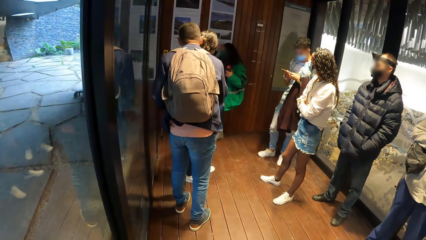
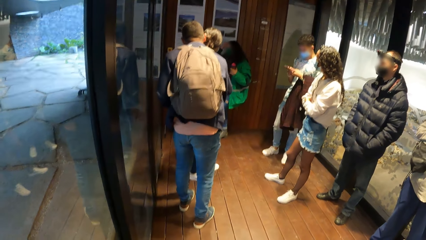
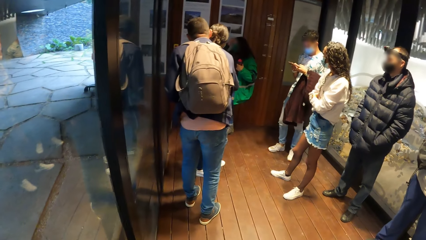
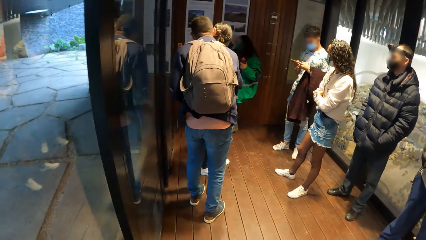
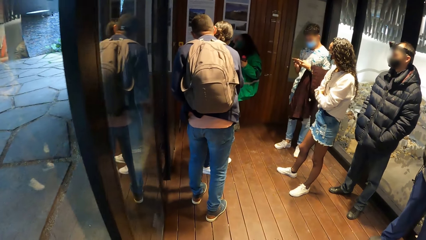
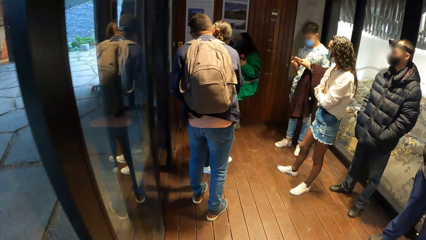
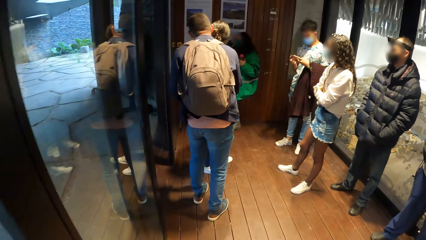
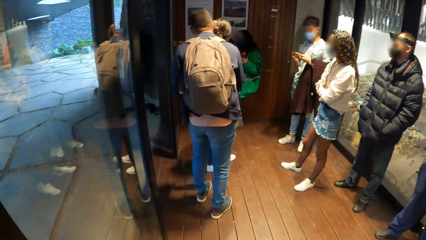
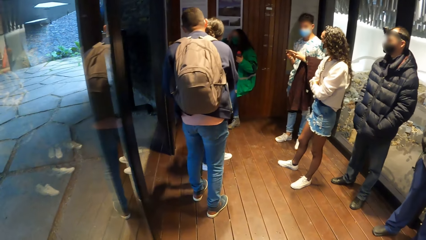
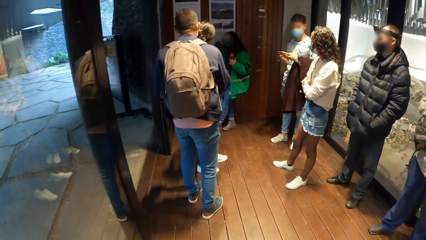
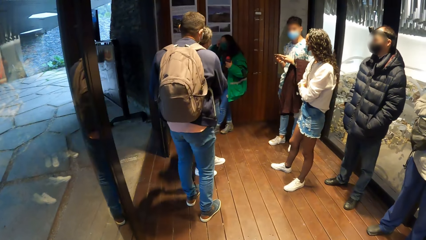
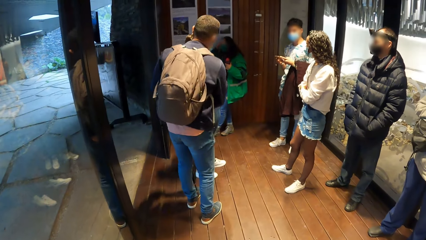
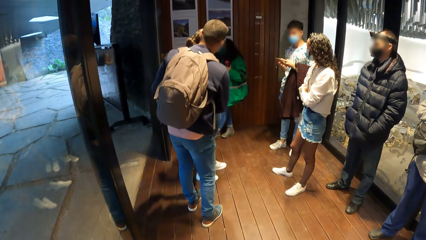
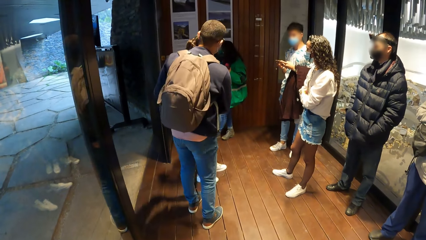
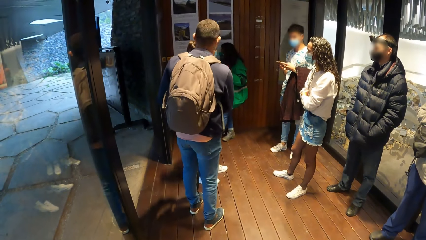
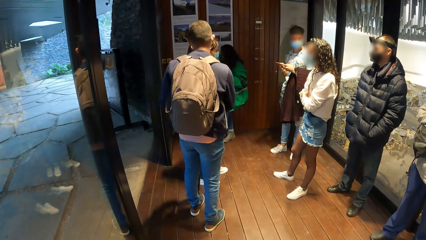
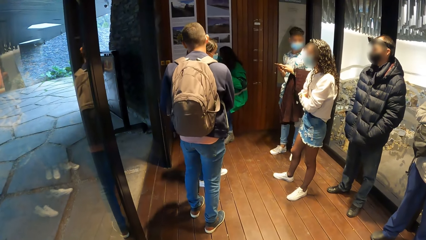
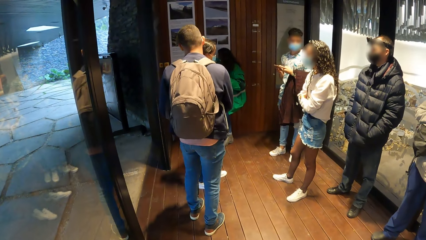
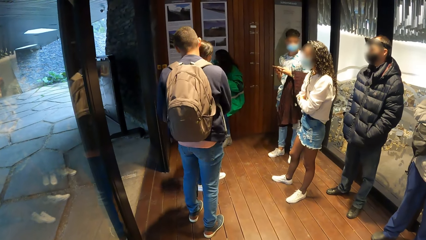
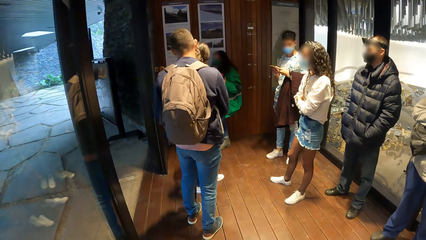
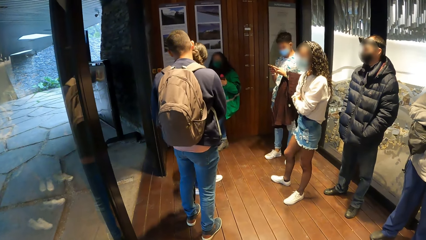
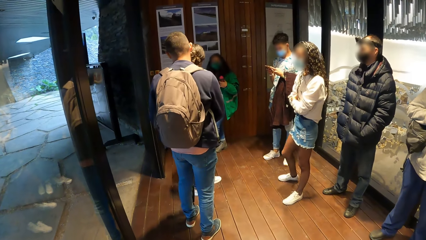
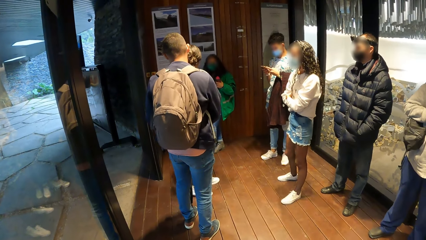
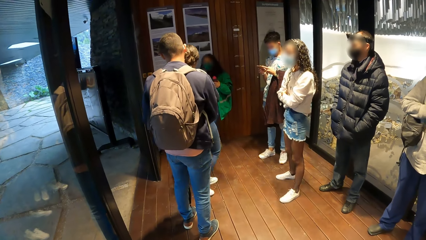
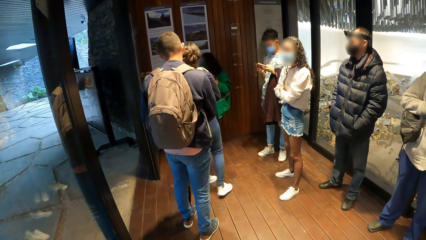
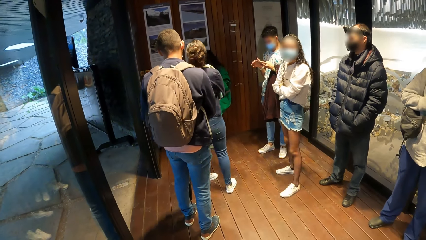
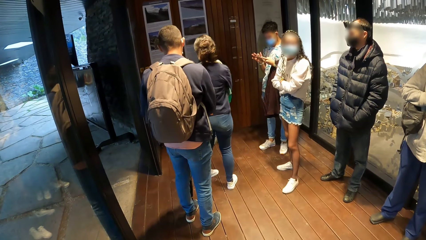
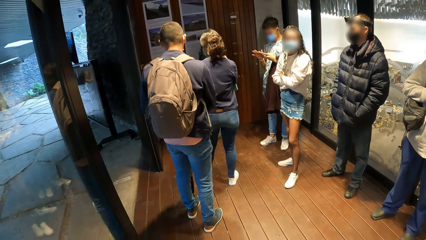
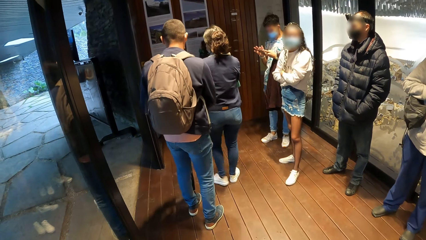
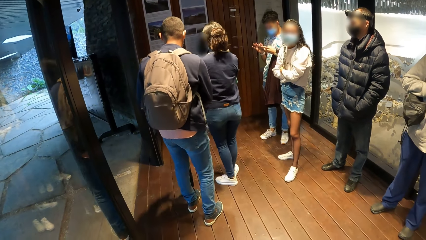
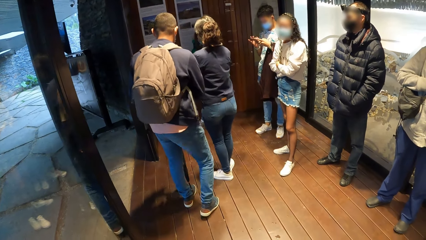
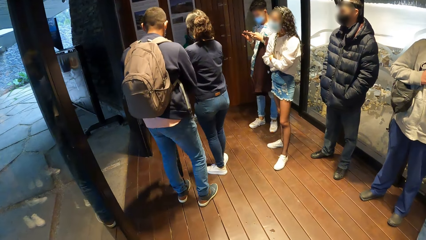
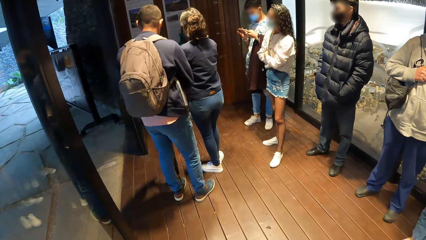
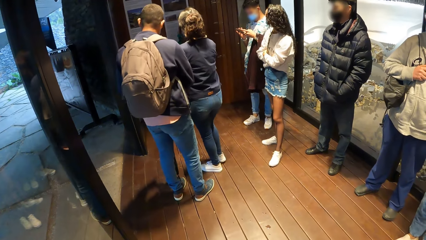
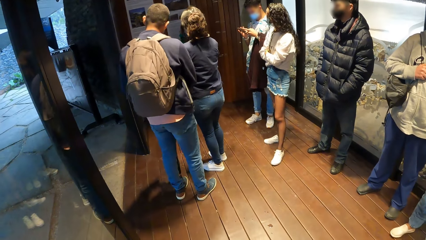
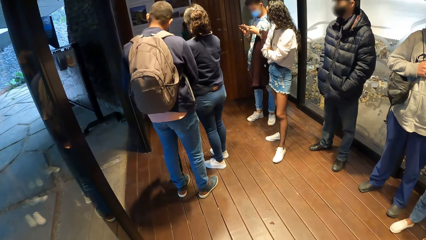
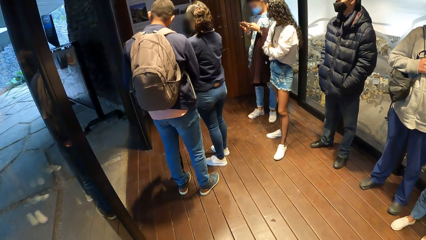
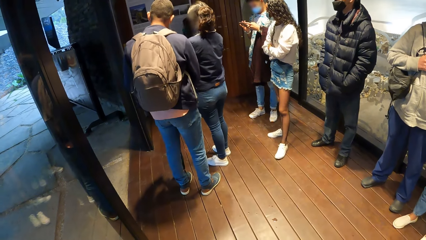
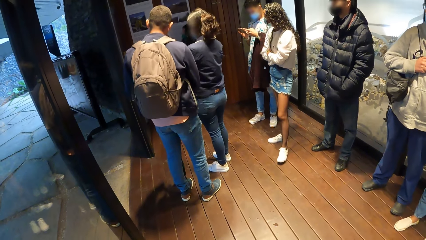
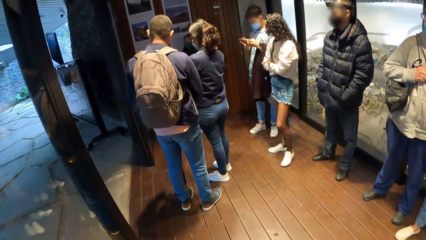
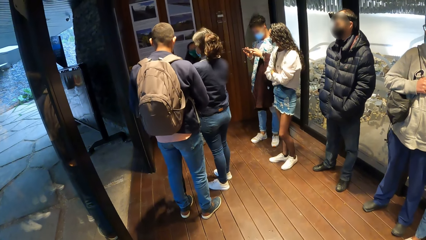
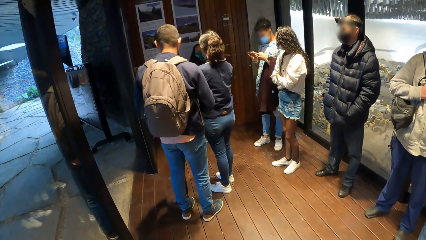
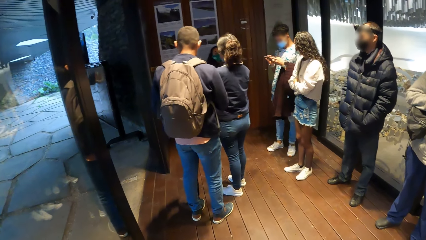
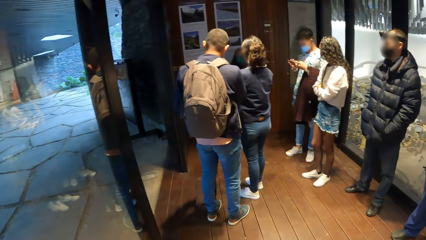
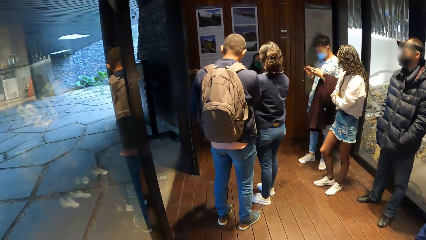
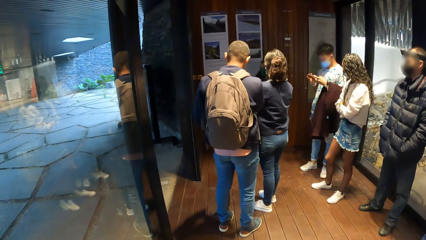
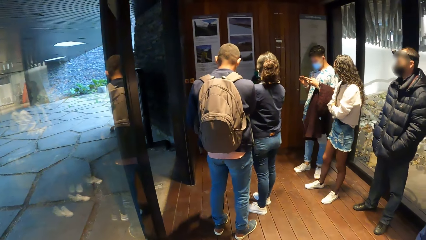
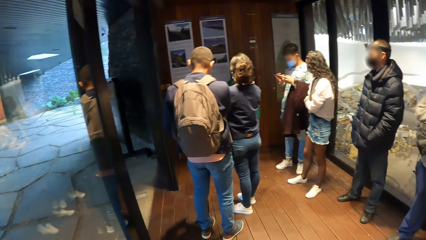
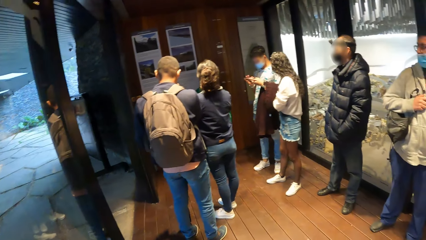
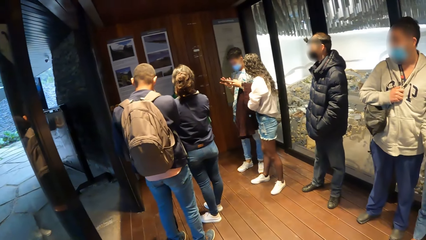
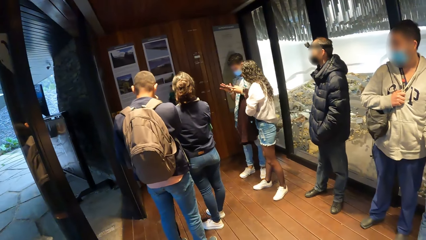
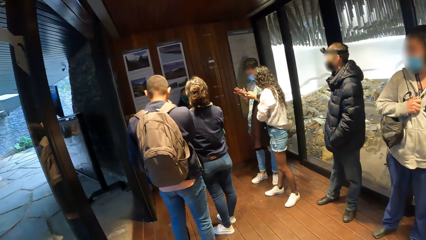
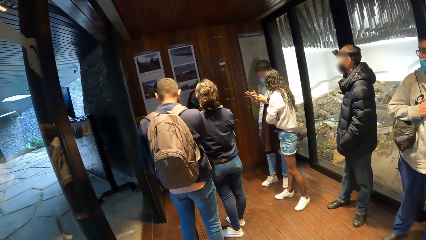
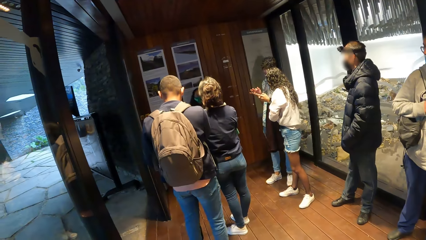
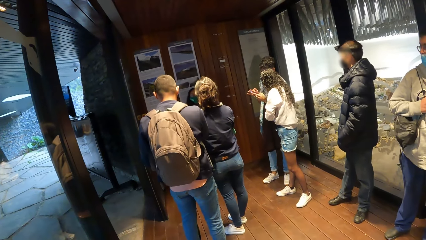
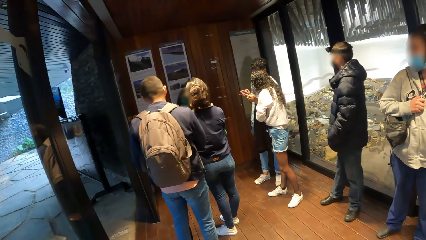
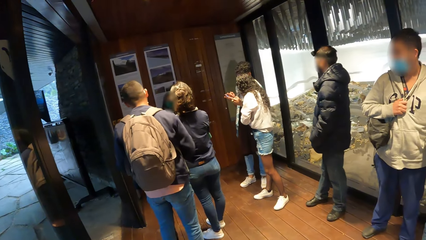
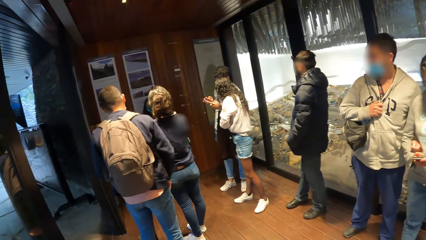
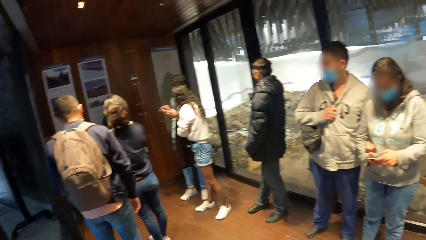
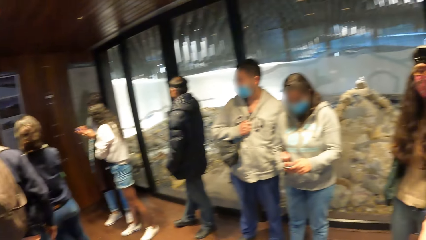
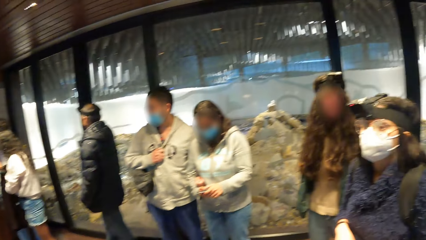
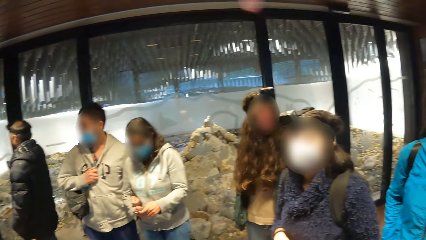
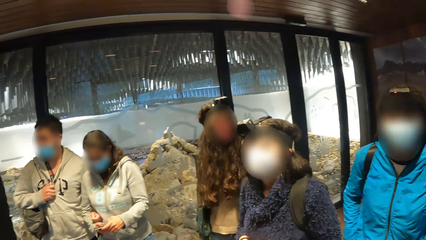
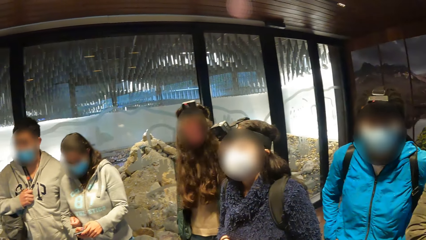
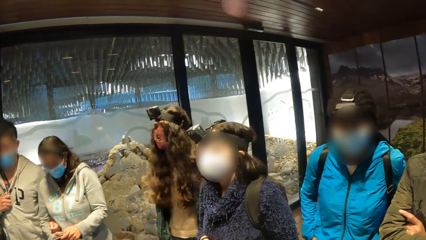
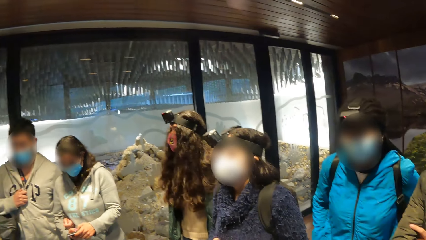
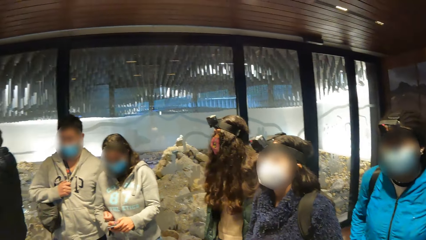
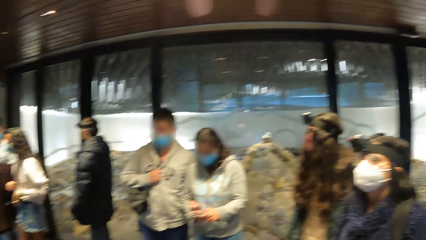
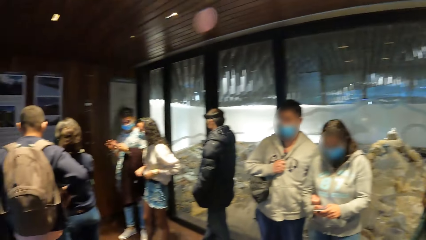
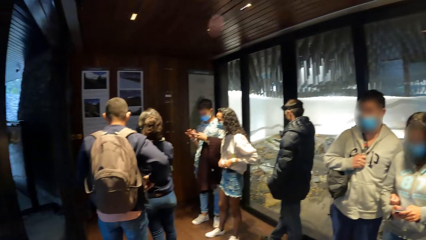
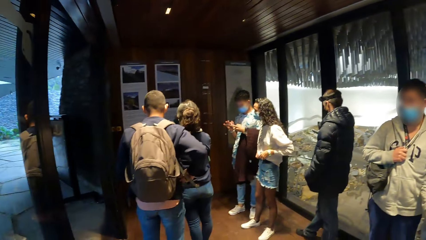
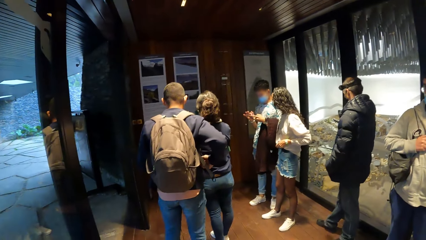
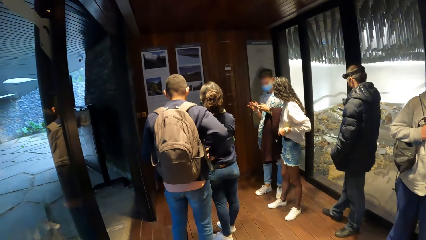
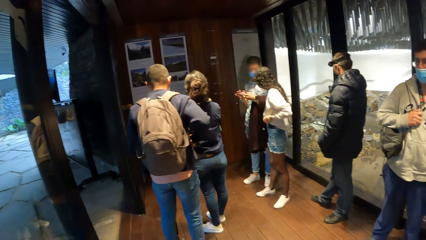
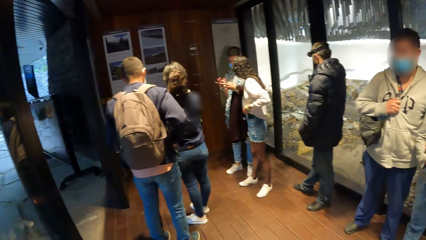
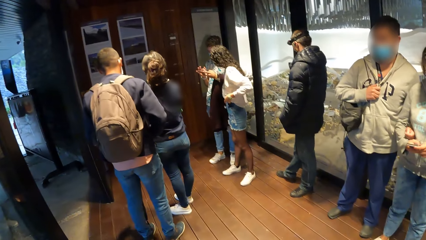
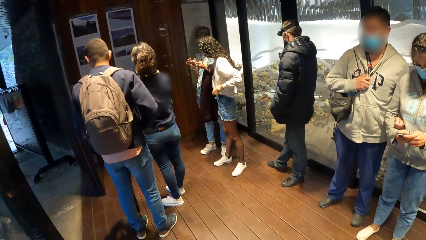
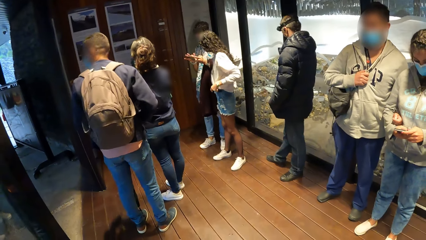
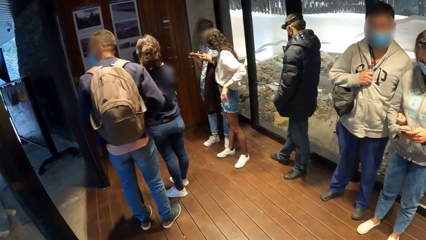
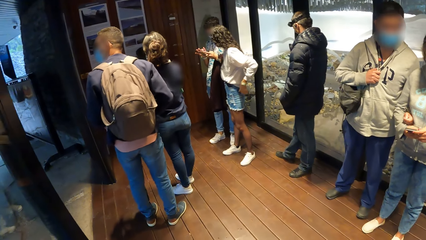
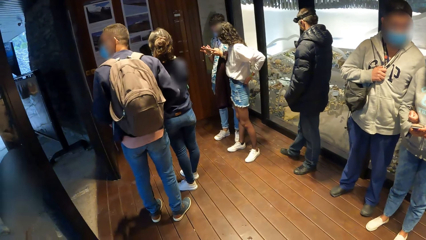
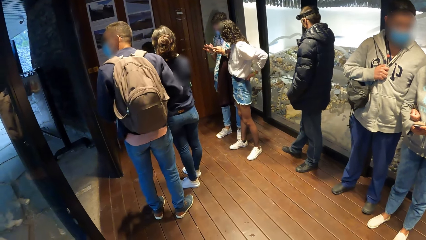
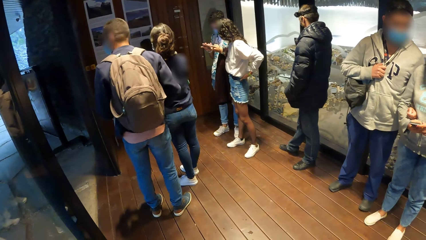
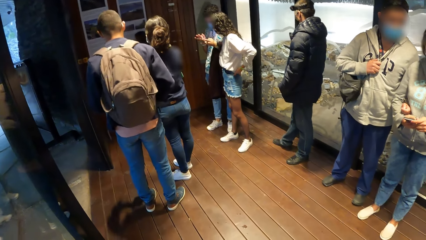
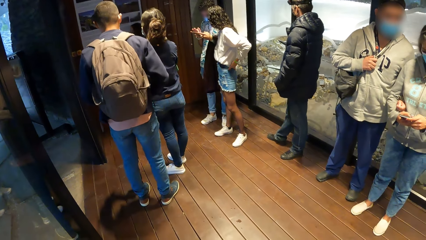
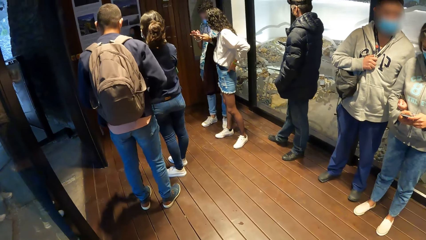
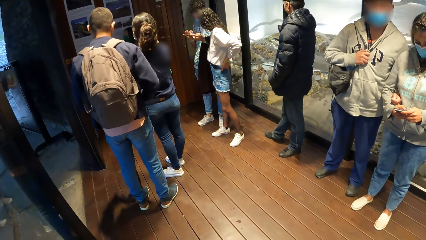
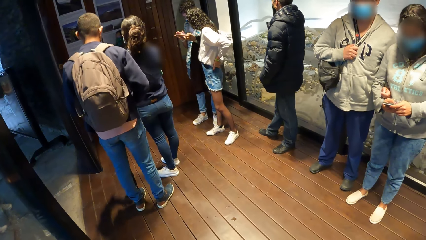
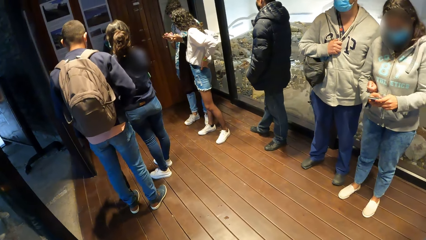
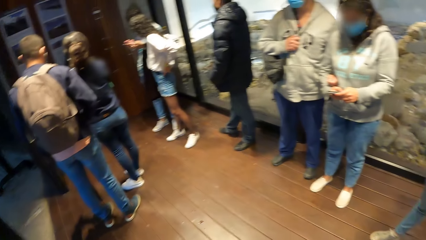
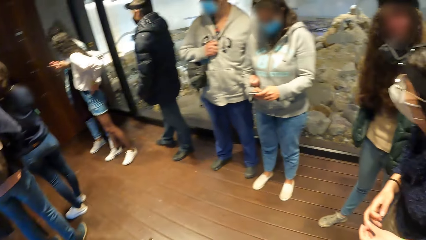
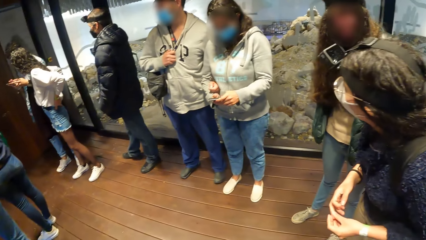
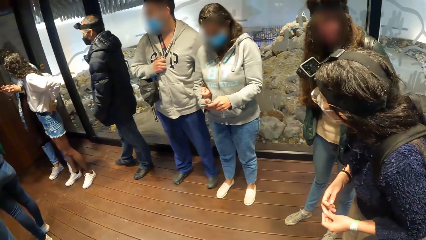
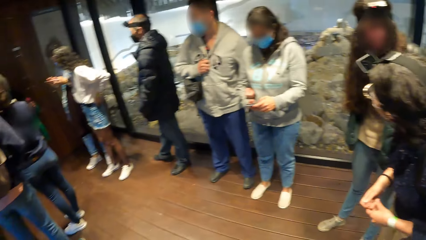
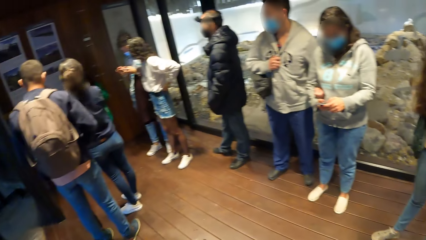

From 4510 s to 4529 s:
The camera wearer stares at a lady who explains something on the plaques sign. A woman operates her phone with both hands. The camera wearer turns around the corridor. Another woman touches her top with her left hand. A man puts his right hand into the pocket of his jacket. The other woman puts her left hand on her waist.
